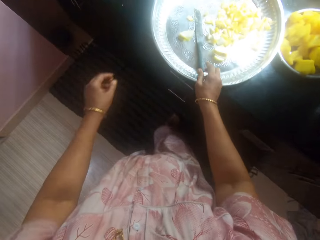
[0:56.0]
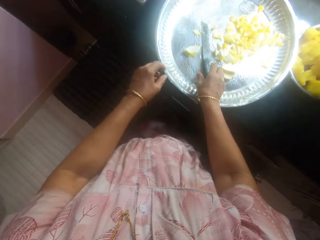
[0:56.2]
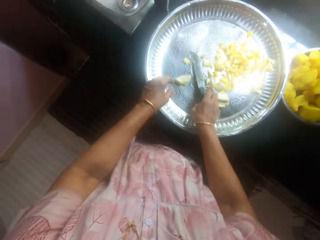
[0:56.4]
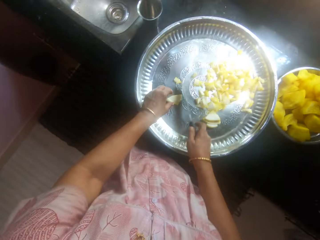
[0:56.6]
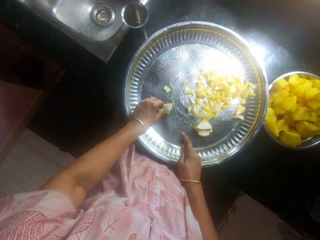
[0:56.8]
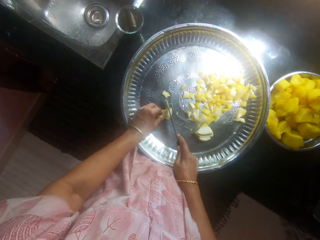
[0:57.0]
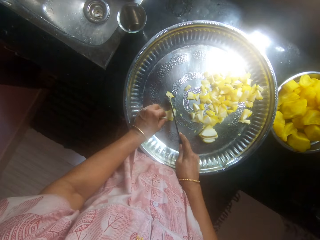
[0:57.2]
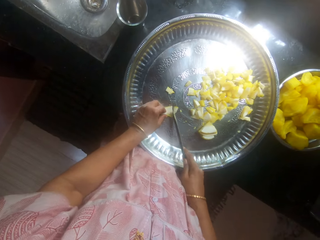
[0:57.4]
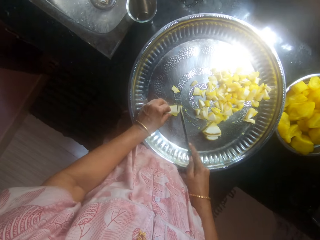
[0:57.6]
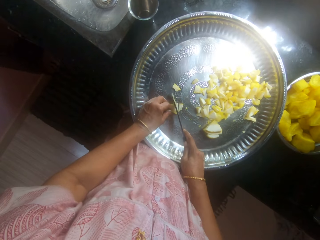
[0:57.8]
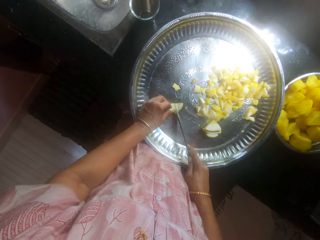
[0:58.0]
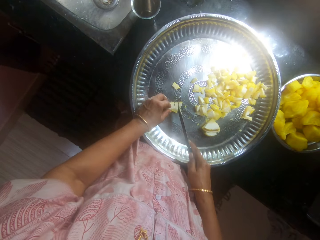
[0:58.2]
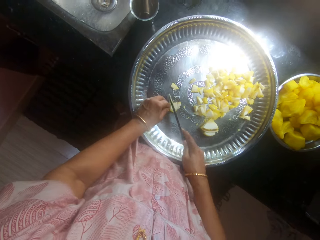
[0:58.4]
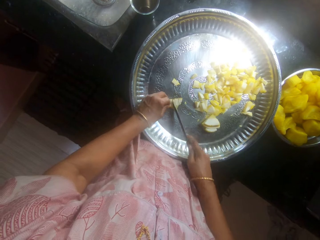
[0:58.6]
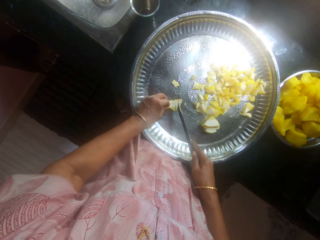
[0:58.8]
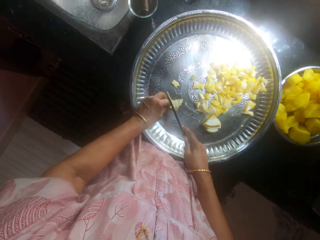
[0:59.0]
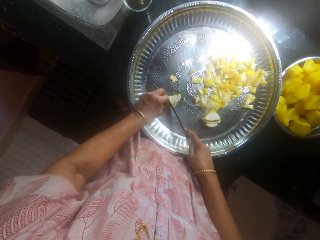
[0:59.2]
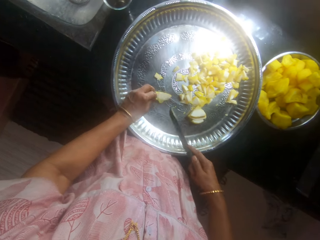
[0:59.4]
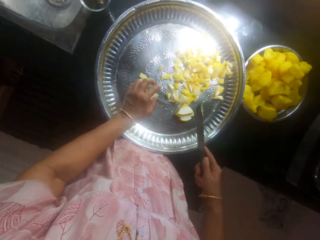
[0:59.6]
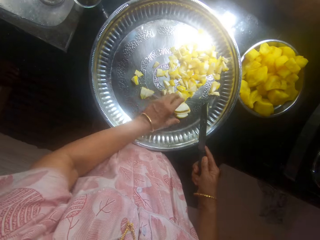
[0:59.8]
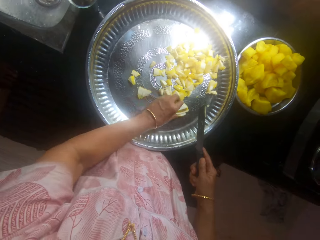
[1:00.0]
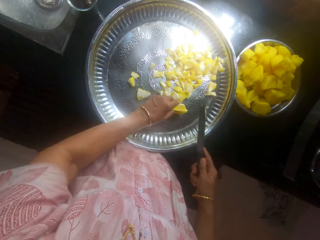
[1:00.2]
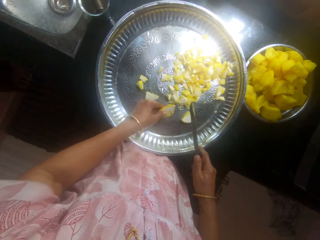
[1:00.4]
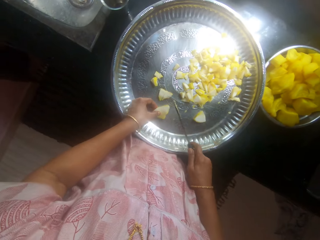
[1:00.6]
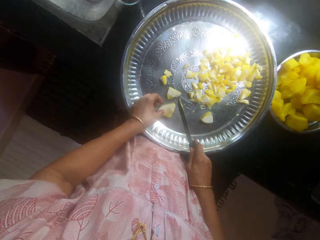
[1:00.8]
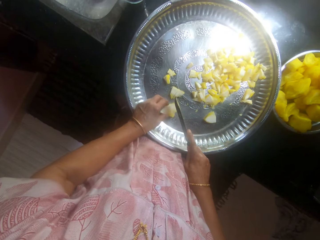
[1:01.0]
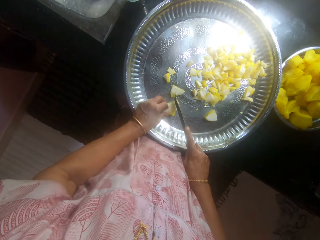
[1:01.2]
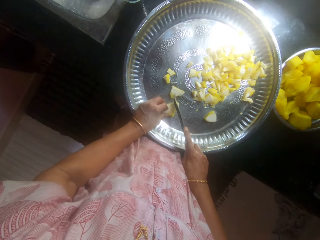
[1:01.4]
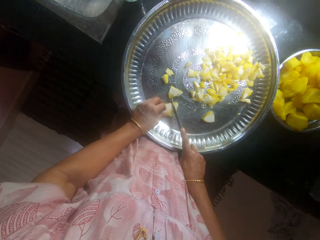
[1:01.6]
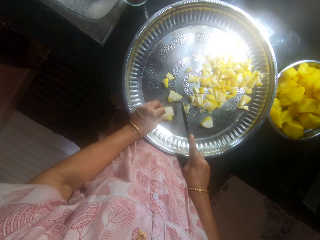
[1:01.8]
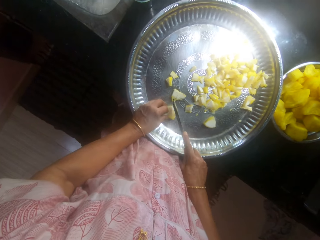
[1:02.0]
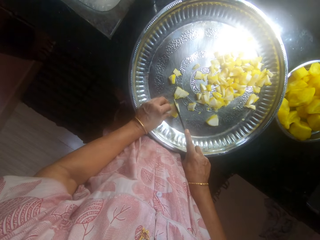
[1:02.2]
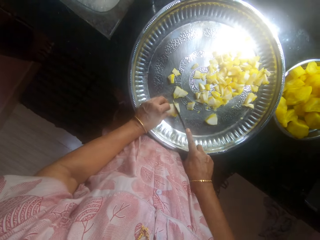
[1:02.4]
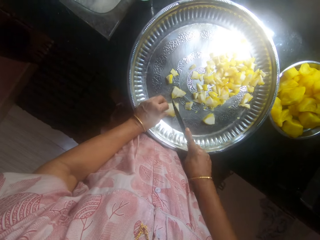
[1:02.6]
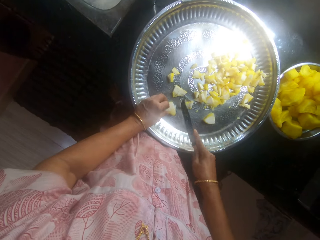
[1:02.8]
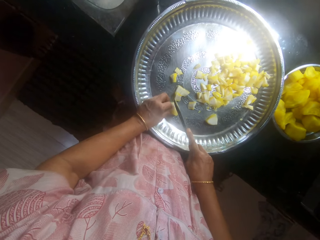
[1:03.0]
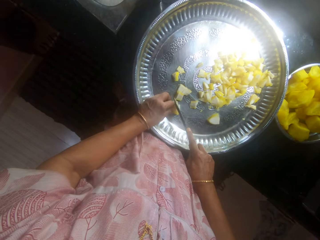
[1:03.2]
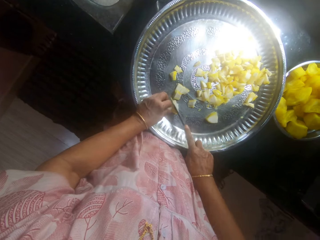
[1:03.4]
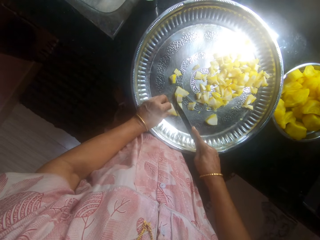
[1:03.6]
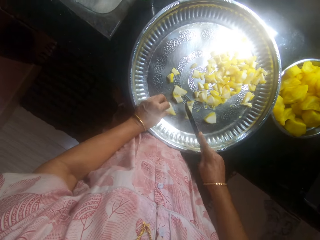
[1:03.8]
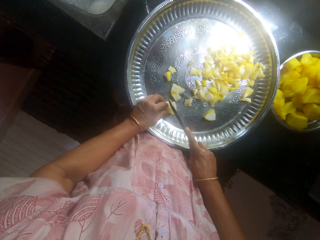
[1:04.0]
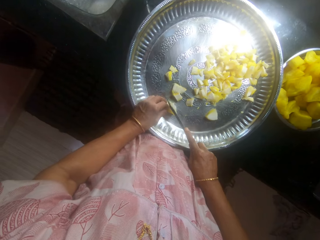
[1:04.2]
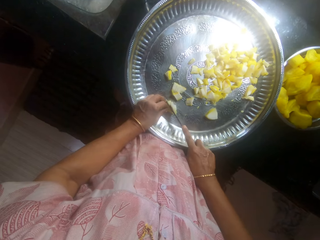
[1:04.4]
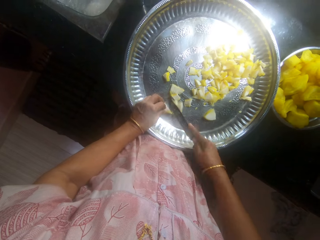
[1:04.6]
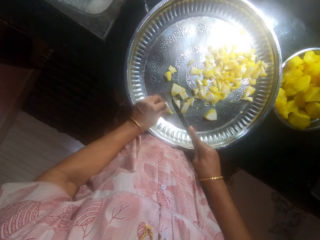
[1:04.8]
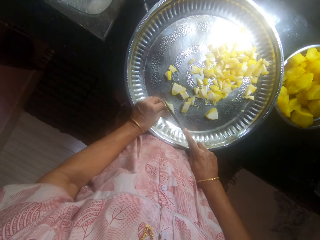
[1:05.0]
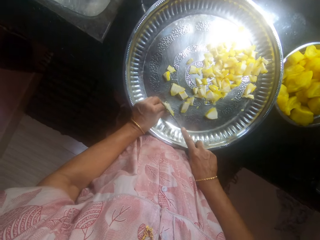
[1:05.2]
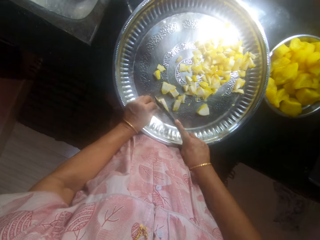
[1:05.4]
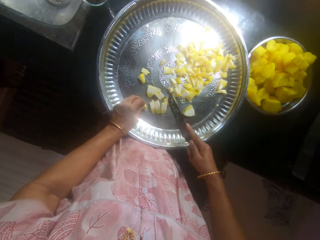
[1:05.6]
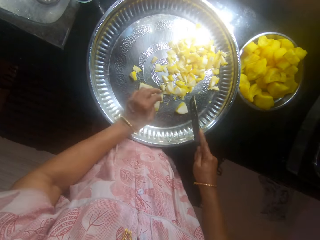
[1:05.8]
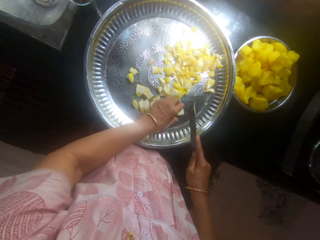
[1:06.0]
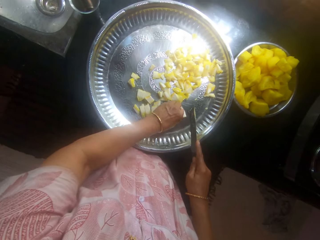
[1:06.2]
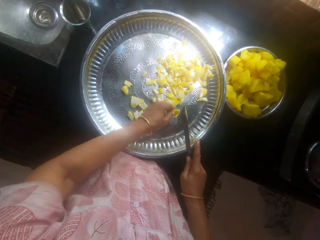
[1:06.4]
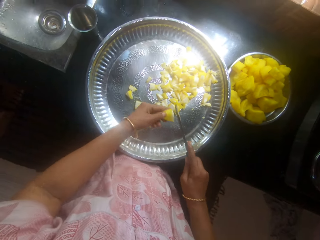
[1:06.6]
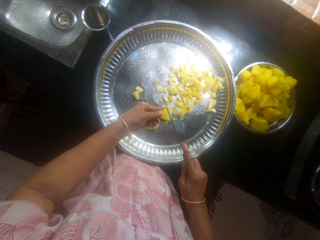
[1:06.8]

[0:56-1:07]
The camera wearer picks the knife from the tray. They chop the butternut pumpkin in the tray.

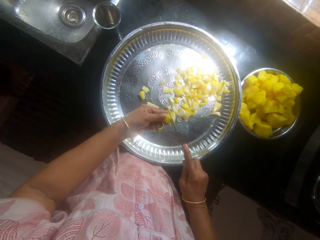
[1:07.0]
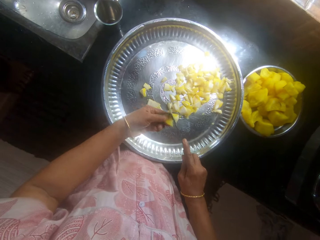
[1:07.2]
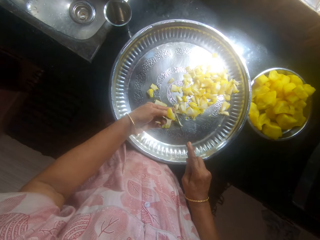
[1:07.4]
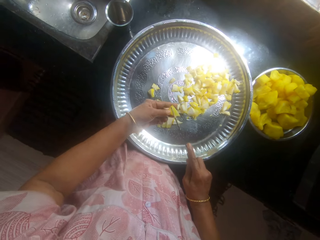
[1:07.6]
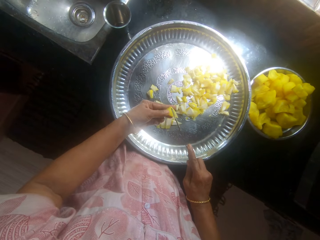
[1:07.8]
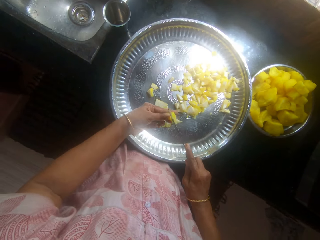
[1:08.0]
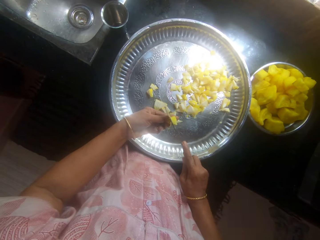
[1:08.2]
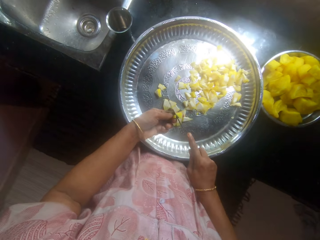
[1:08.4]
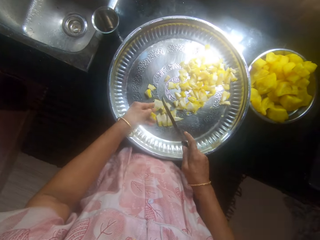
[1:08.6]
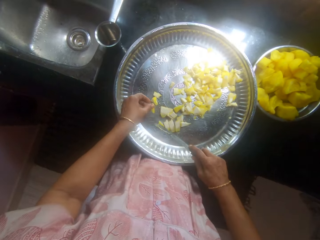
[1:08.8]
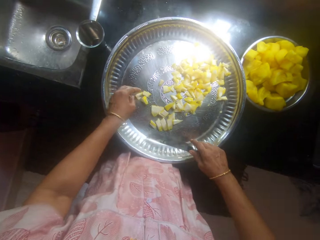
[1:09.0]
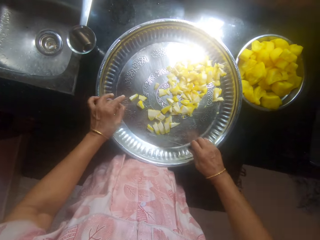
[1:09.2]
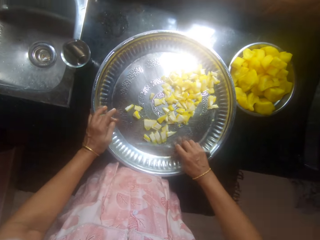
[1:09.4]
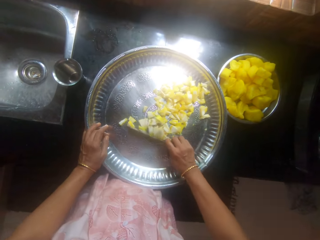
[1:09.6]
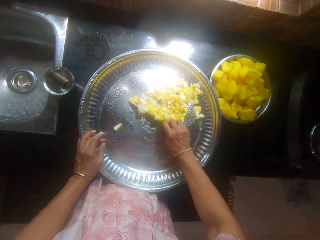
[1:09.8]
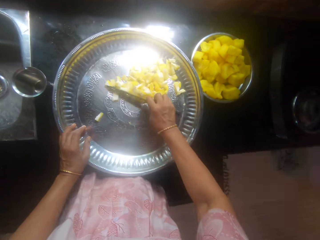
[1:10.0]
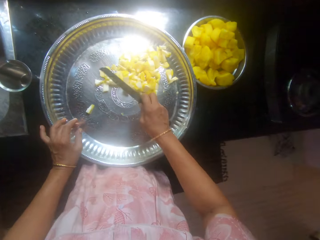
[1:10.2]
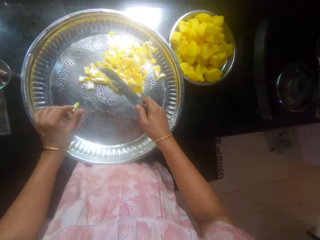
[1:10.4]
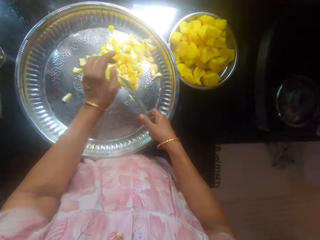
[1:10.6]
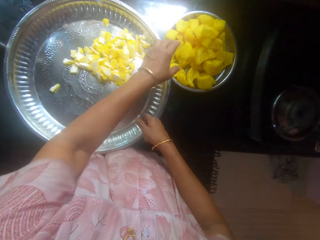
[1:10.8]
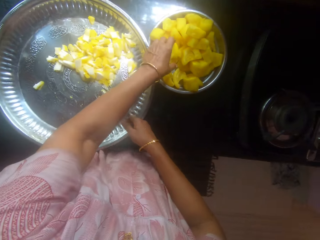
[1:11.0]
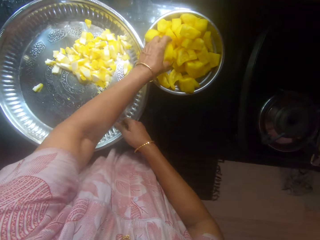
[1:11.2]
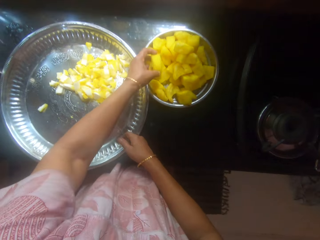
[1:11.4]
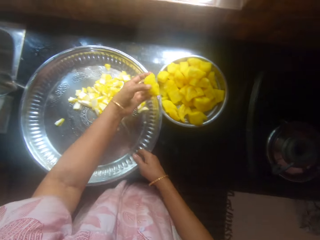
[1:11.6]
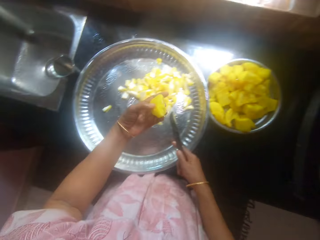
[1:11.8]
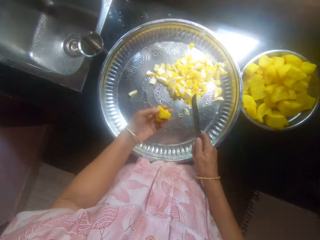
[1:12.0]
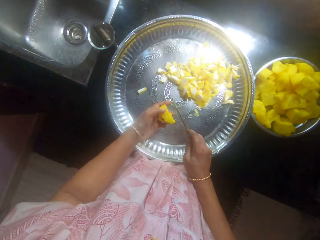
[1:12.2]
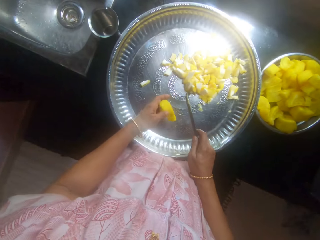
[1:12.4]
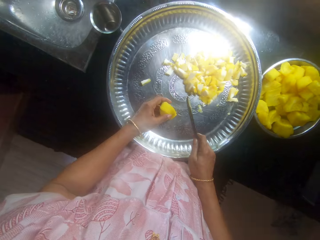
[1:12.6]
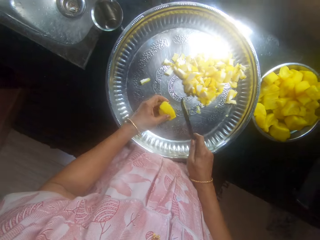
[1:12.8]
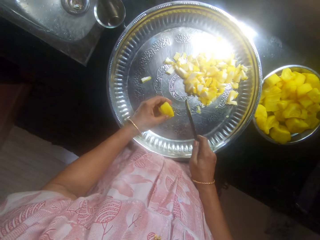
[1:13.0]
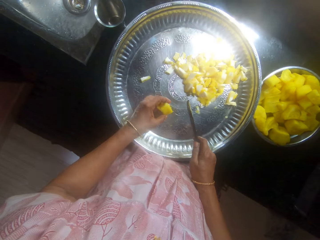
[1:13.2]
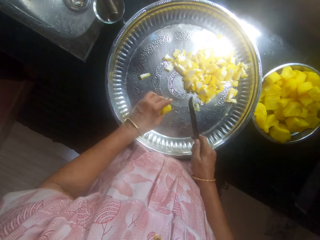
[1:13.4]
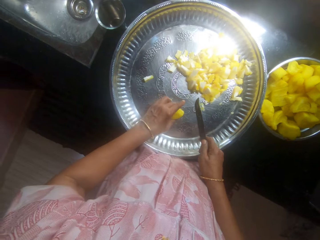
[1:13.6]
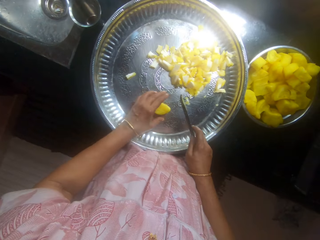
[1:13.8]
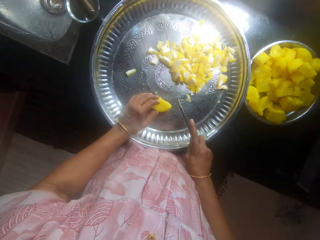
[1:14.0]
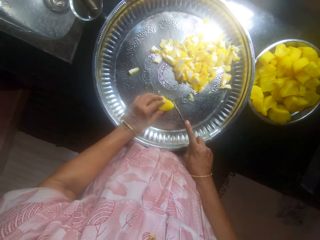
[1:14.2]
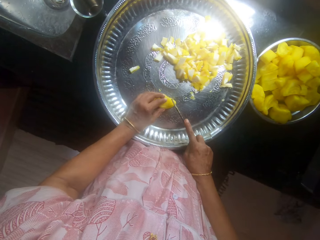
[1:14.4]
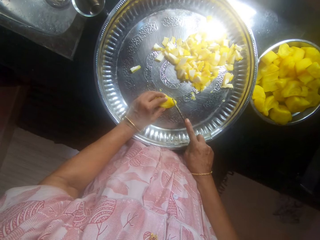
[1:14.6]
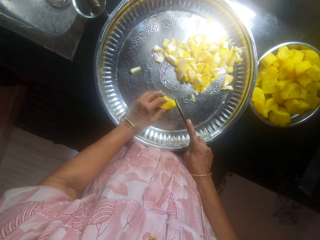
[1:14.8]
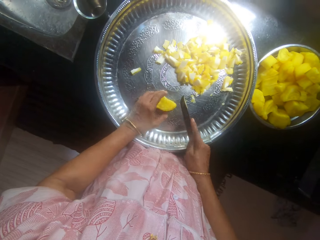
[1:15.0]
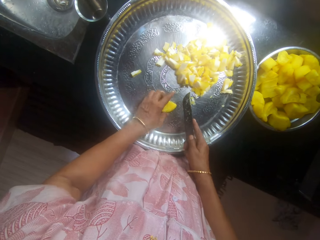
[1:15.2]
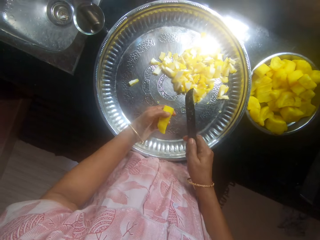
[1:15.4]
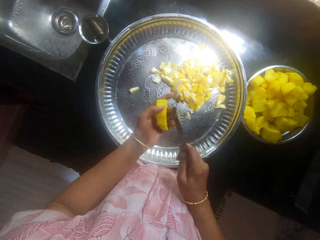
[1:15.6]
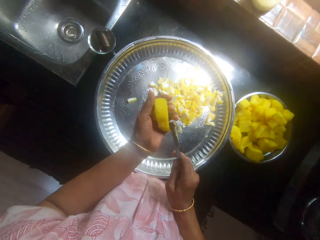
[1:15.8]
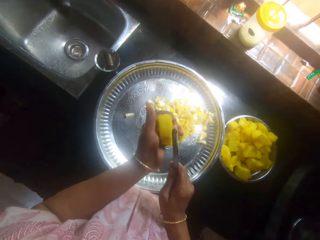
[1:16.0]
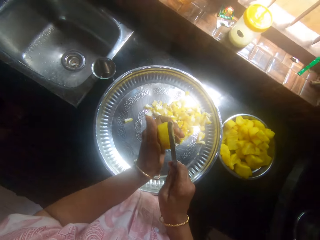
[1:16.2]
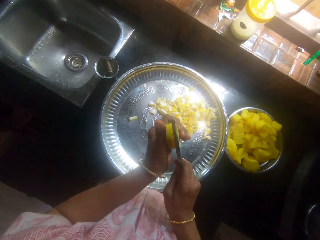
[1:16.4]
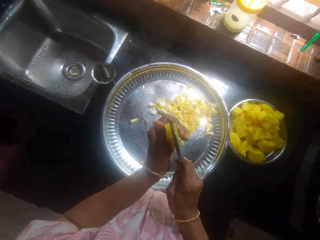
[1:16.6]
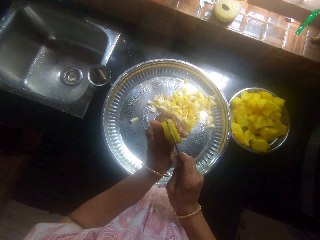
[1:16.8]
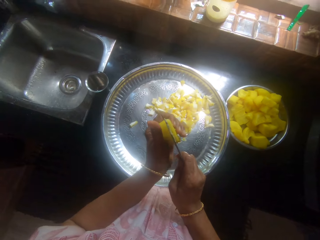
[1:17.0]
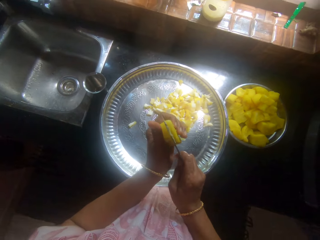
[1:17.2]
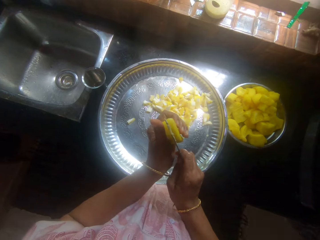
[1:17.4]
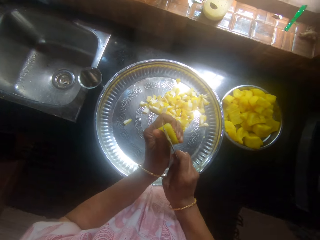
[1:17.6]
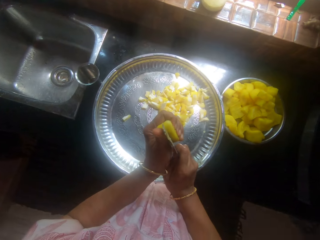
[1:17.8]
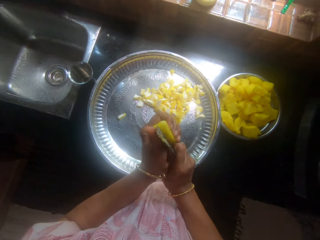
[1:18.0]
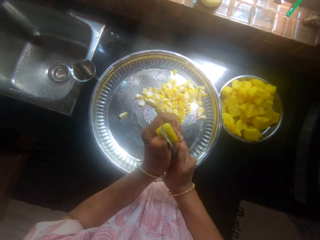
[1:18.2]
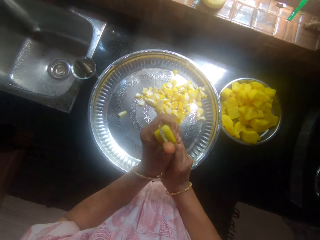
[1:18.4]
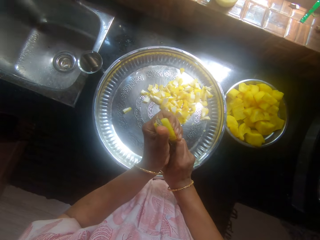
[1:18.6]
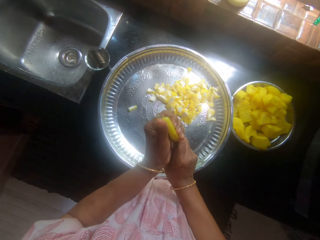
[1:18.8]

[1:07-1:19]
The camera wearer moves something in the tray. They pick a butternut pumpkin from the bowl. They stare at the butternut pumpkin. They place the butternut pumpkin on the tray. They chop the butternut pumpkin with the knife. They pick something from the tray.
